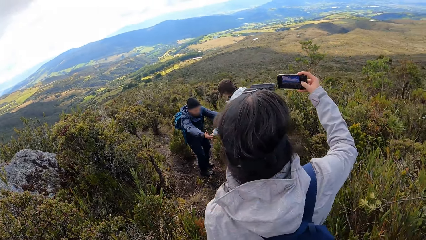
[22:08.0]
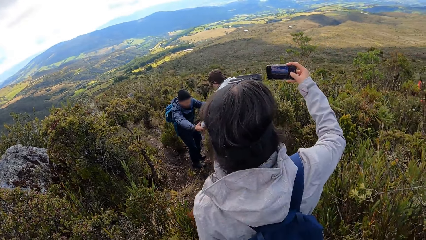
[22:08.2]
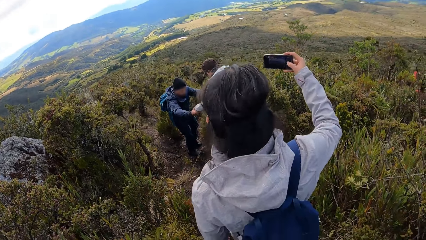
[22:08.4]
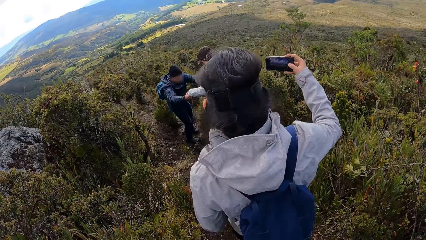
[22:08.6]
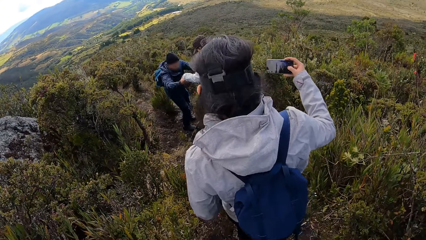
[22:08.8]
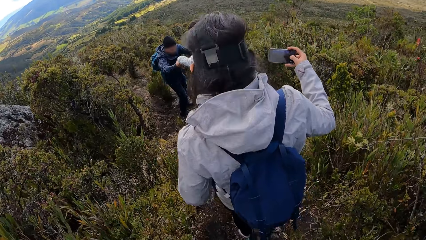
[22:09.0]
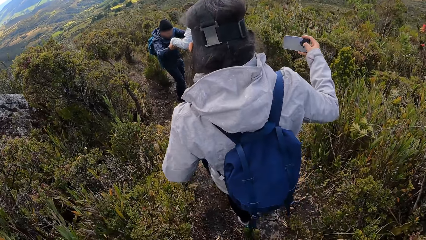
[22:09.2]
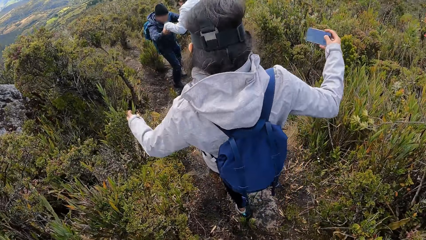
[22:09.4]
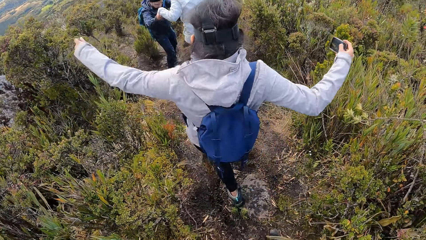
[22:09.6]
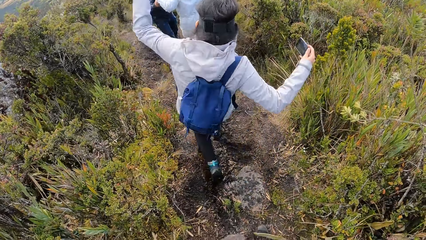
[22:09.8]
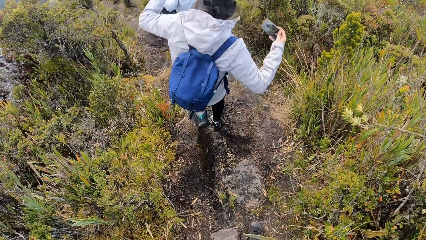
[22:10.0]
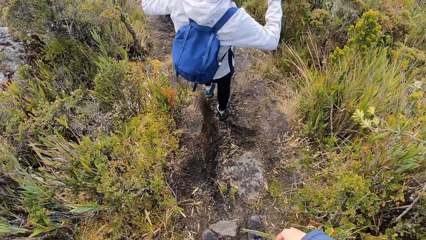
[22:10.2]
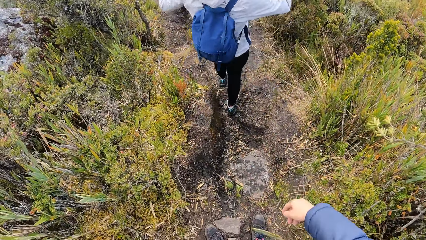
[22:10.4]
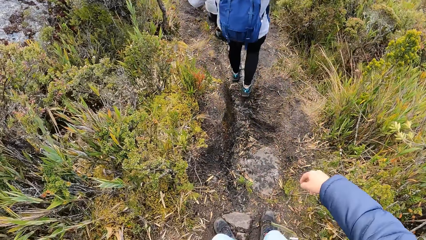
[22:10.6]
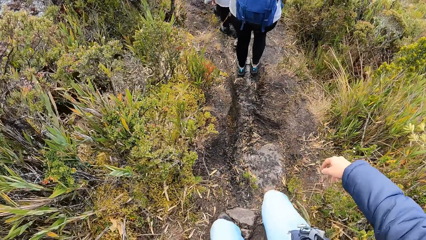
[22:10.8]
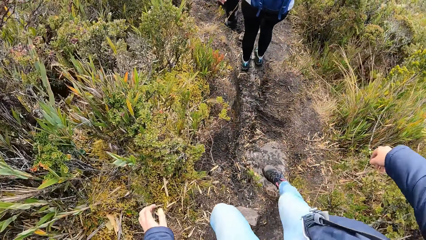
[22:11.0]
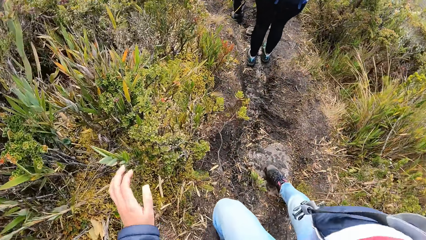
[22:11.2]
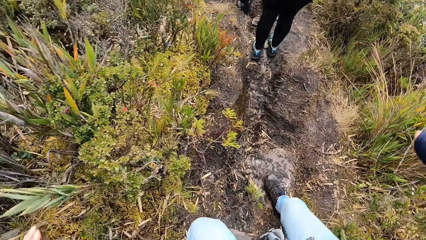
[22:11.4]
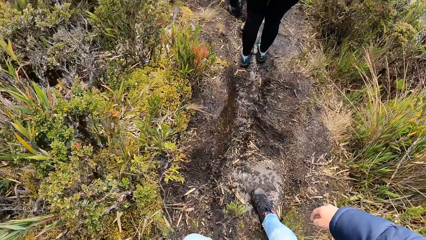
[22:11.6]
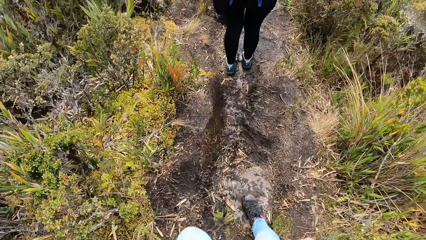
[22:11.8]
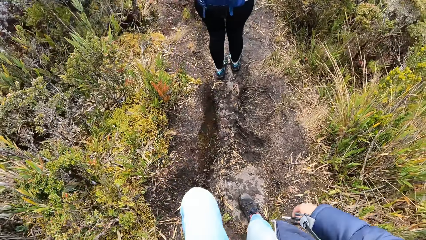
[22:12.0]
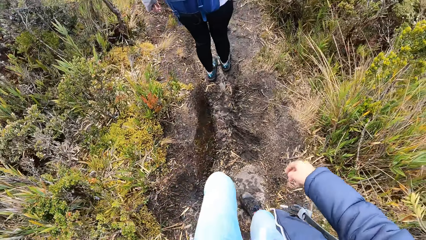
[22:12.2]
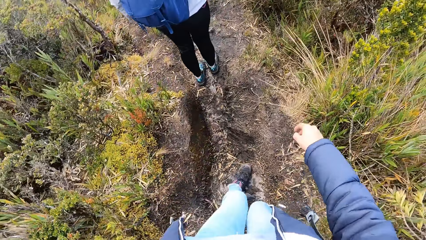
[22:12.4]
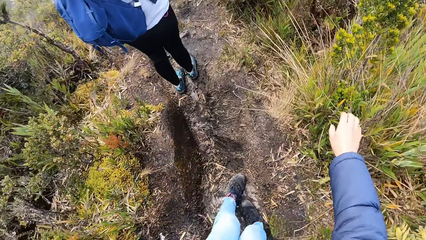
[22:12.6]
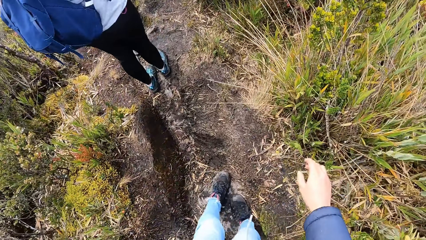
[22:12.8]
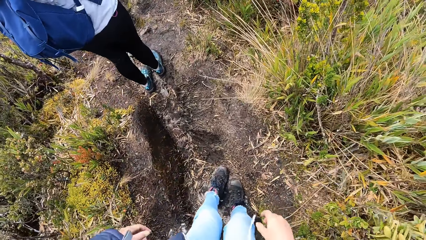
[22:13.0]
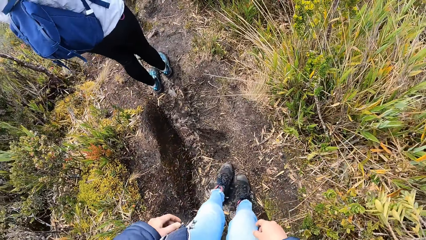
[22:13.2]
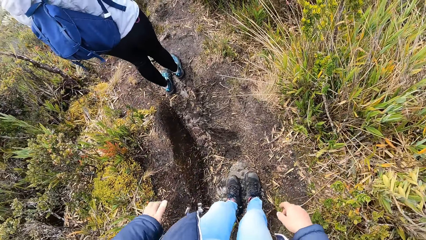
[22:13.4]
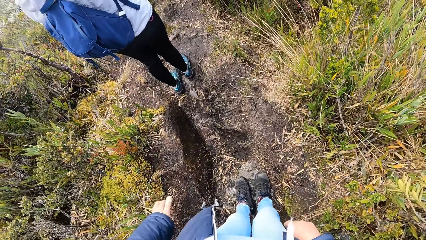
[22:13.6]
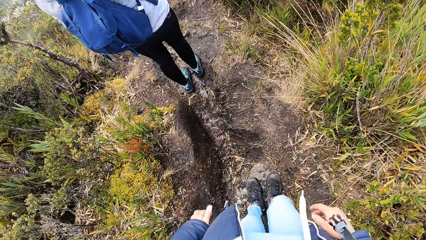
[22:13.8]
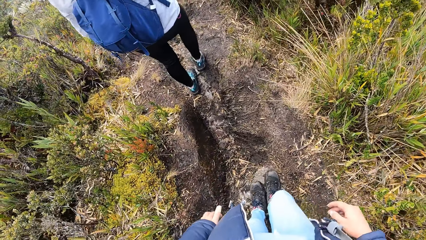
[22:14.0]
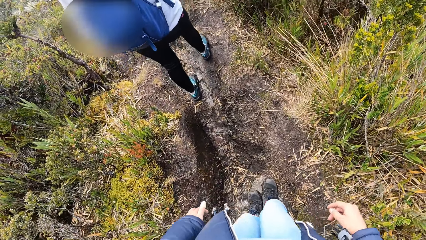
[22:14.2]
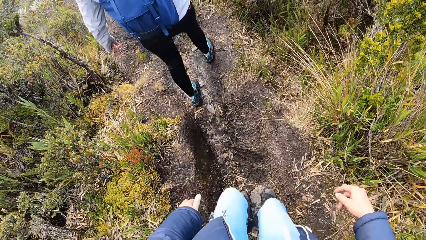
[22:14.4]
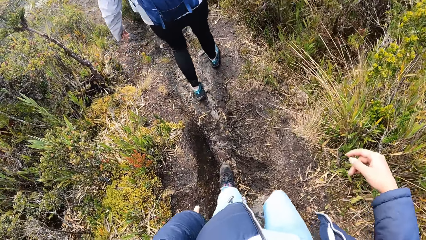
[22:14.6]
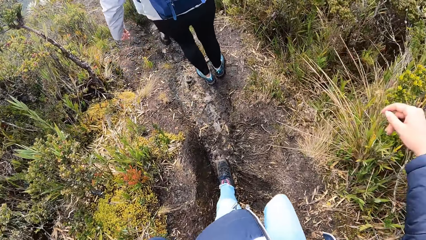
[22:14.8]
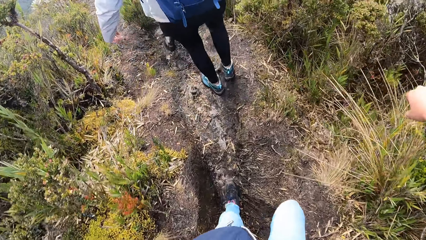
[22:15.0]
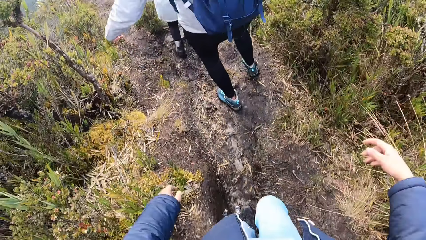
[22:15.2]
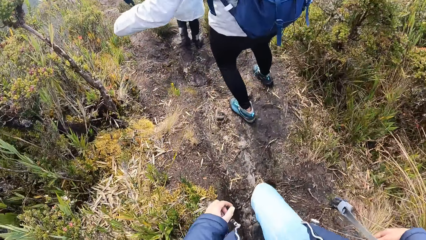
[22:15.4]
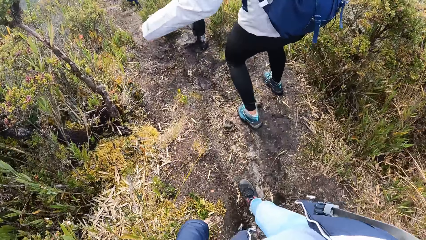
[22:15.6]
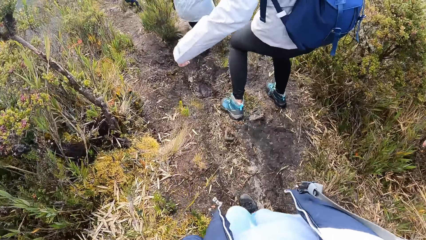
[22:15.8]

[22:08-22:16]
A man takes a photo of the field with his phone. The man walks around the field. The camera wearer walks down the hill. They walk around the field.

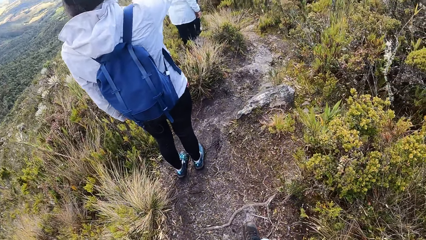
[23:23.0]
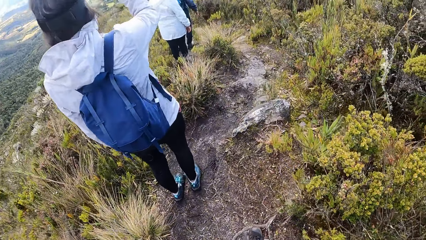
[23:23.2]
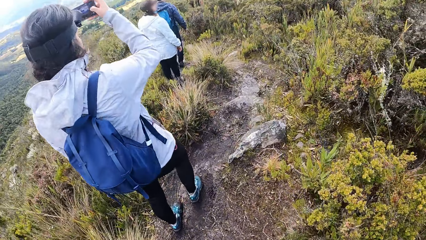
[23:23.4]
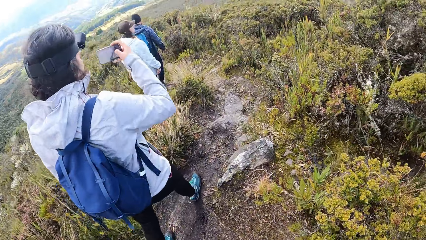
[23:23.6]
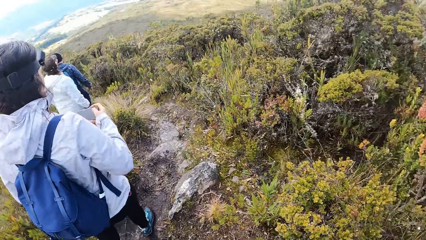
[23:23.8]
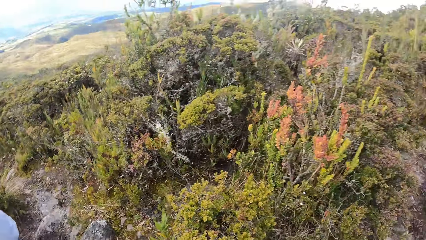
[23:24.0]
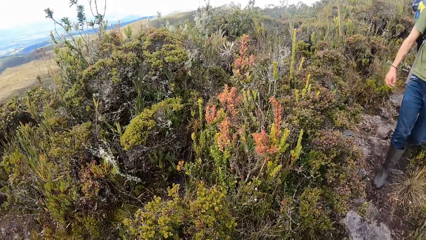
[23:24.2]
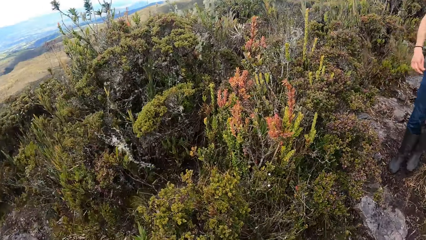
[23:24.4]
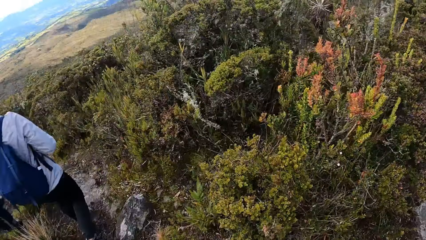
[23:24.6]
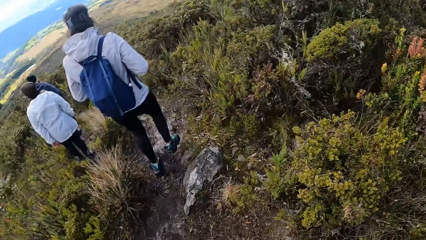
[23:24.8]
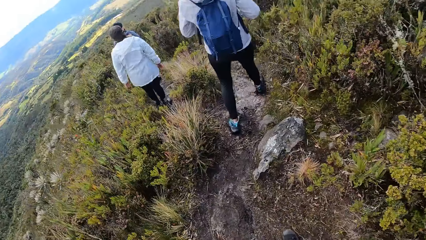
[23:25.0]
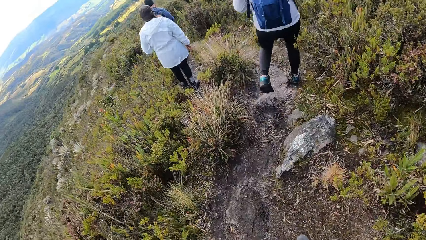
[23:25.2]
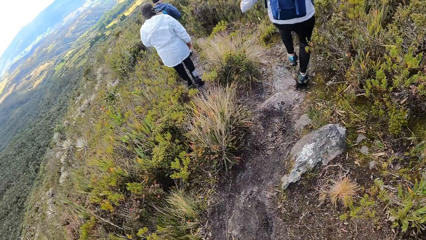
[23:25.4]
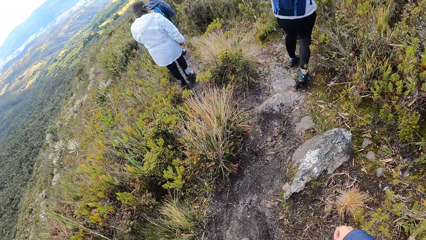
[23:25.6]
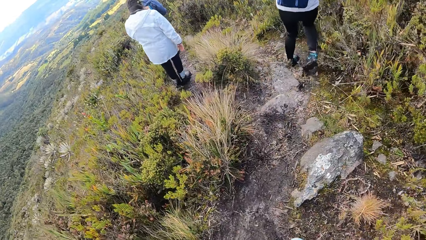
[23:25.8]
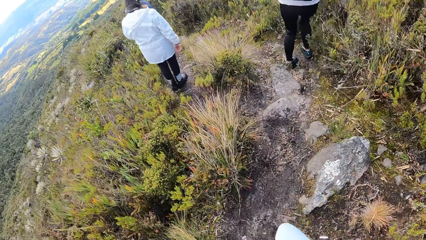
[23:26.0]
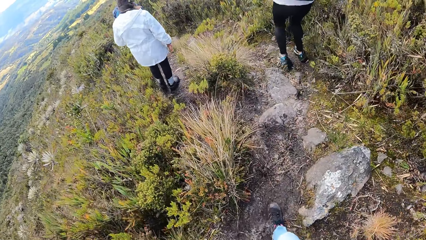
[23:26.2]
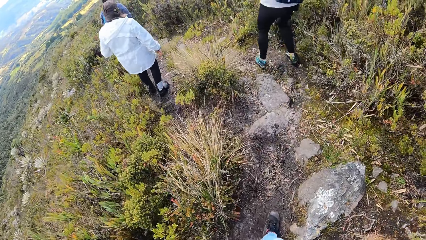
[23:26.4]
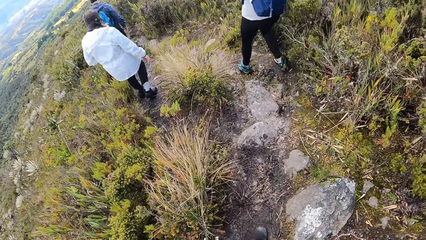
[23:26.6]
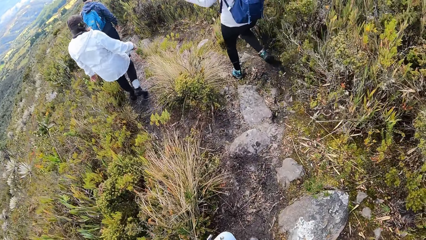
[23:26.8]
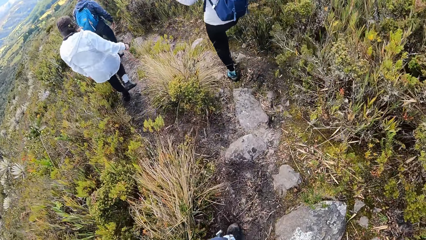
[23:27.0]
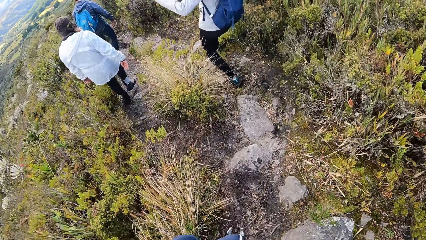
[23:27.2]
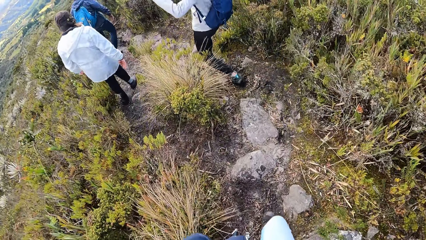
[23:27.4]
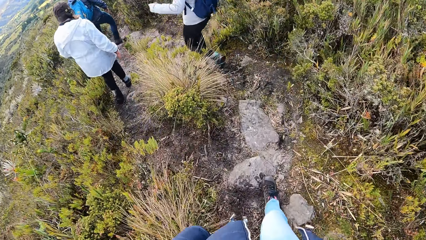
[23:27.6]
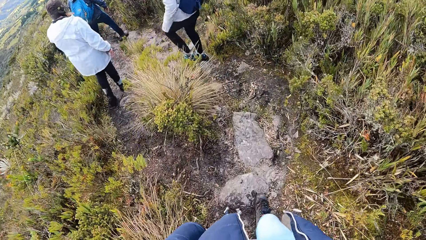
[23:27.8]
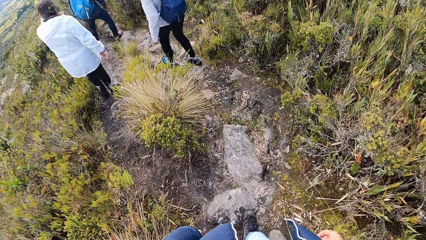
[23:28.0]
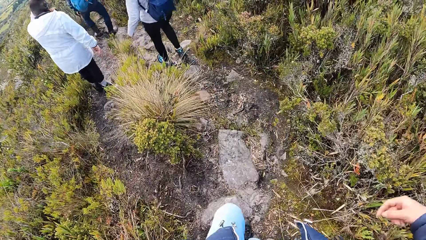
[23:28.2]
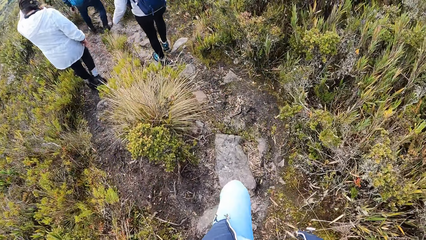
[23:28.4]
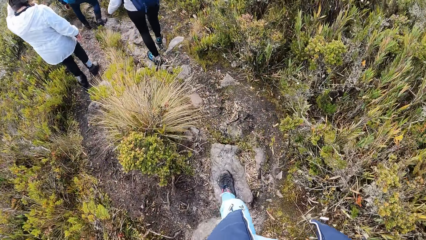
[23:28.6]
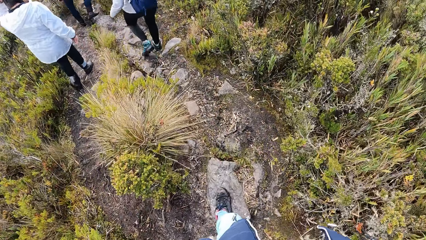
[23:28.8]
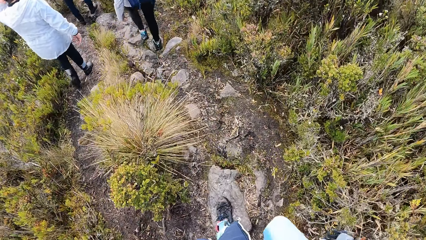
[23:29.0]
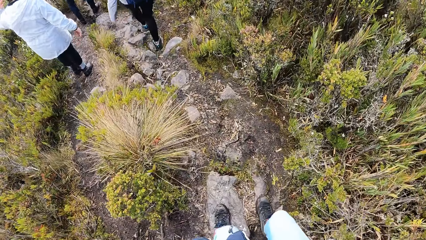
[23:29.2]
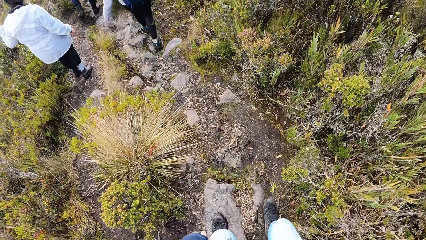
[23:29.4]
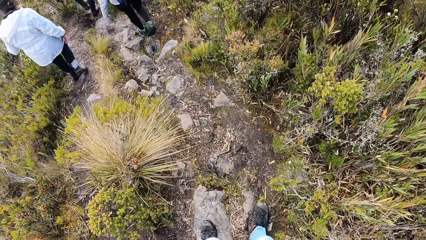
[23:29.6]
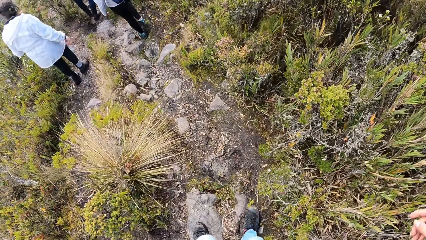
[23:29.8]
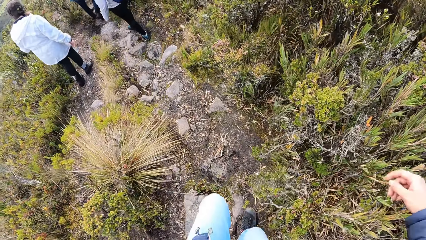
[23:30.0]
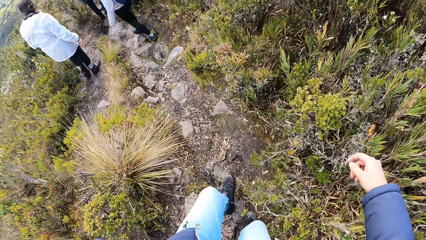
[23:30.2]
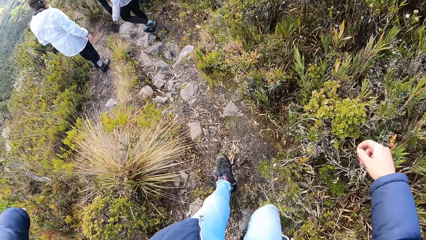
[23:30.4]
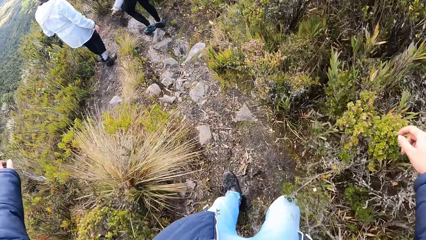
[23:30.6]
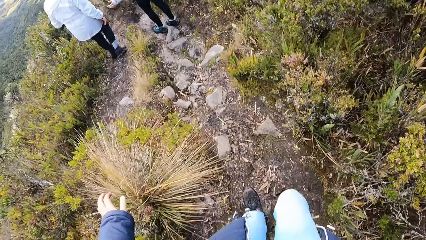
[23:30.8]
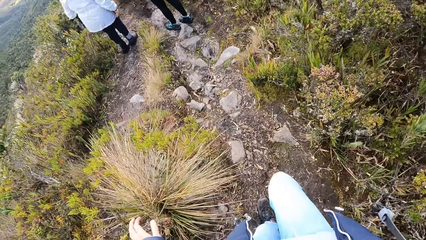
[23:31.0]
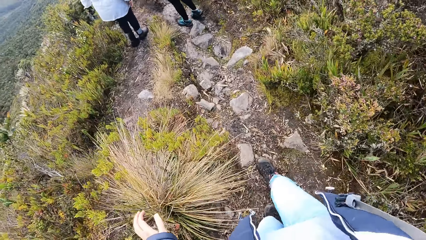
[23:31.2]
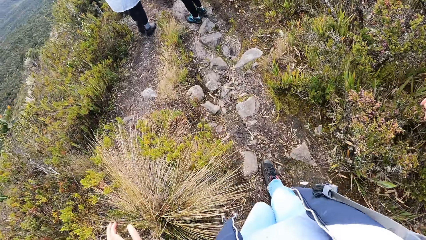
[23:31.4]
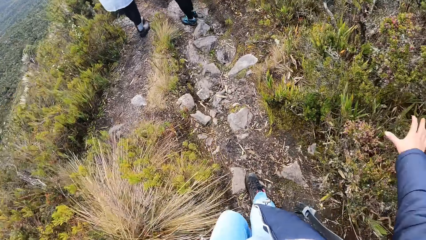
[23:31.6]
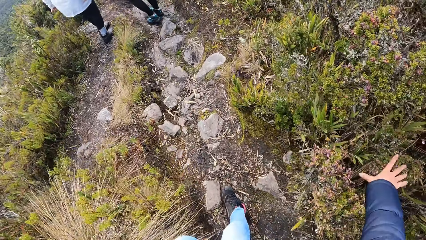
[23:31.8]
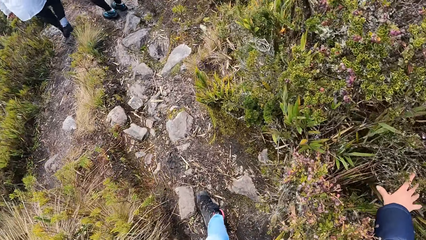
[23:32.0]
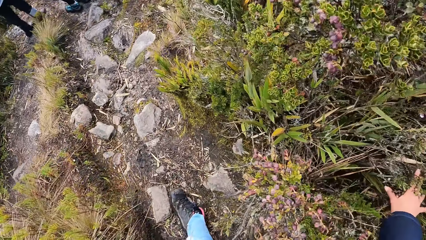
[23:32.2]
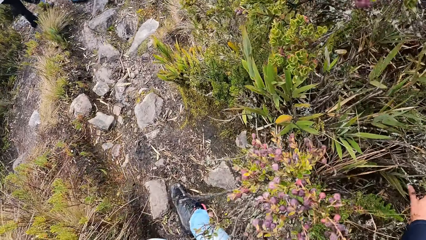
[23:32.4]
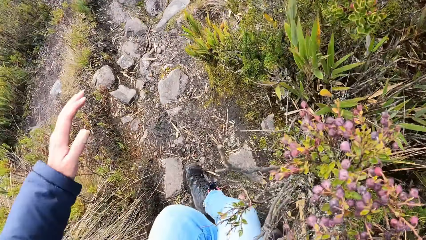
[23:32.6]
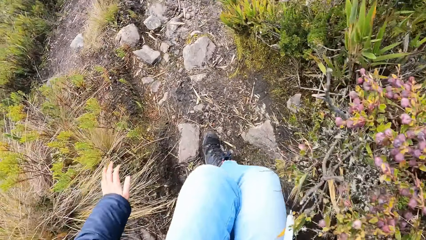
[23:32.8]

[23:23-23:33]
The camera wearer looks around the thicket. He walks down a hill. He raises his right hand up.
